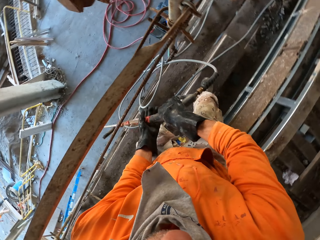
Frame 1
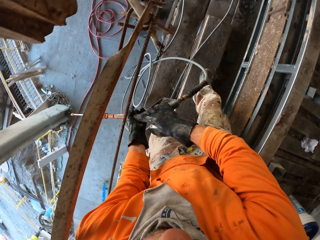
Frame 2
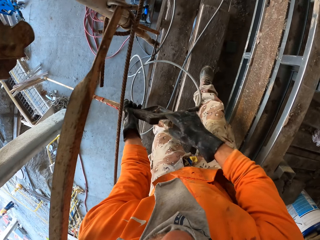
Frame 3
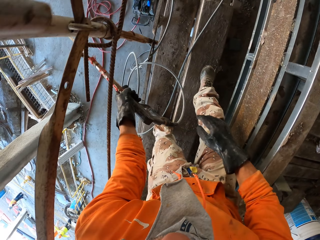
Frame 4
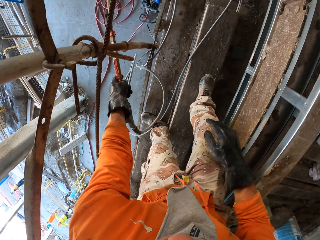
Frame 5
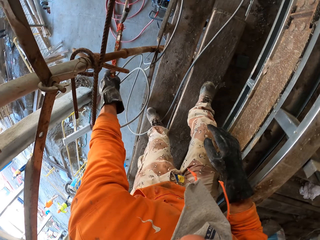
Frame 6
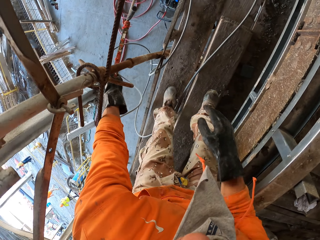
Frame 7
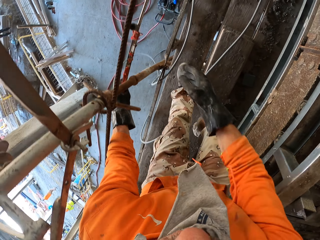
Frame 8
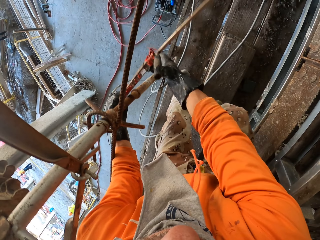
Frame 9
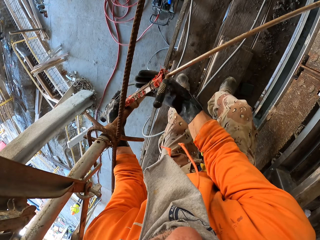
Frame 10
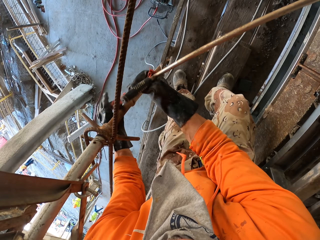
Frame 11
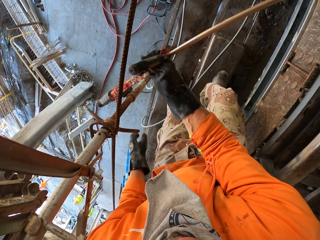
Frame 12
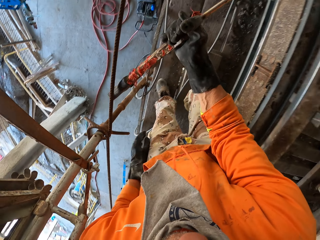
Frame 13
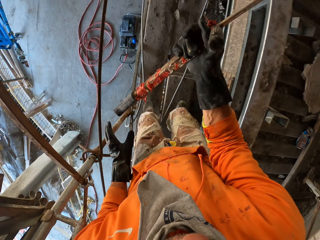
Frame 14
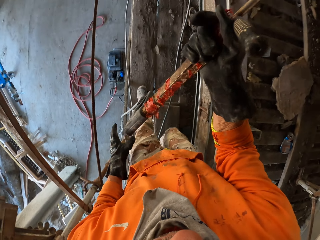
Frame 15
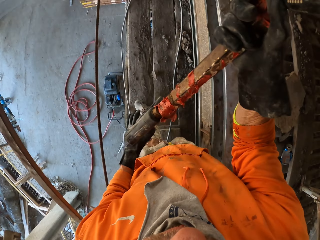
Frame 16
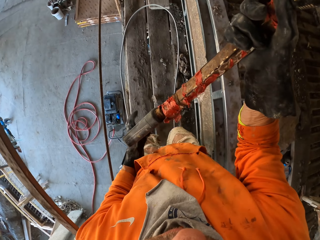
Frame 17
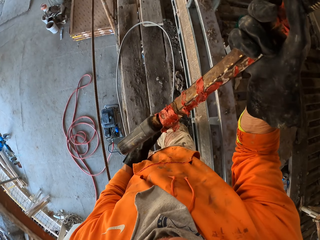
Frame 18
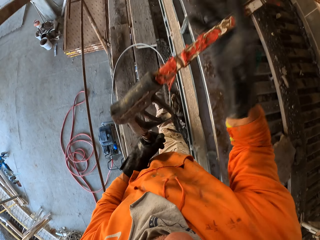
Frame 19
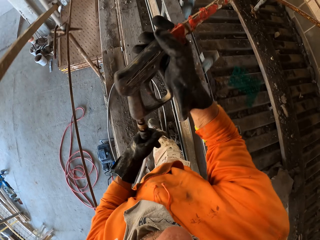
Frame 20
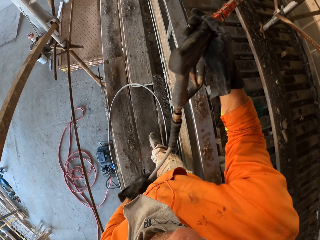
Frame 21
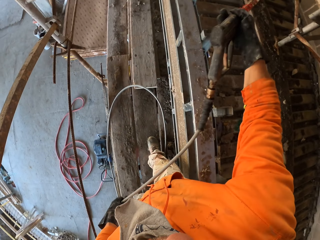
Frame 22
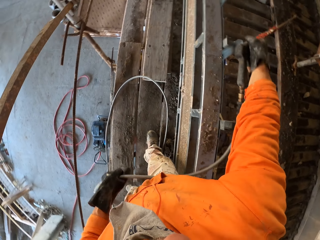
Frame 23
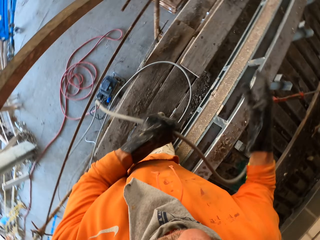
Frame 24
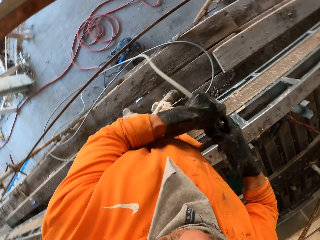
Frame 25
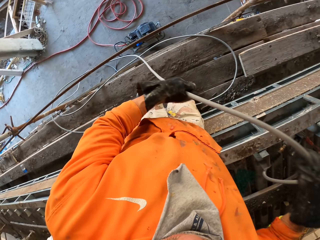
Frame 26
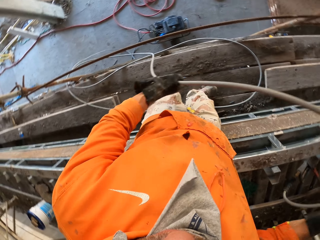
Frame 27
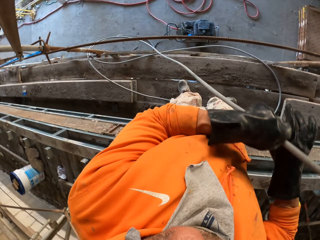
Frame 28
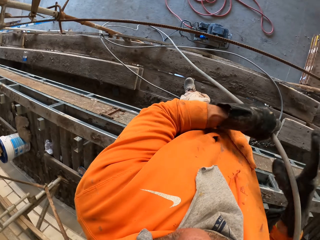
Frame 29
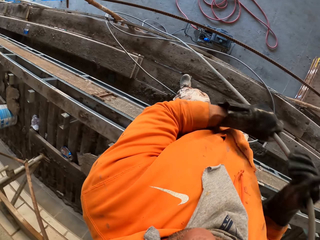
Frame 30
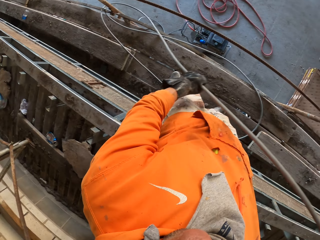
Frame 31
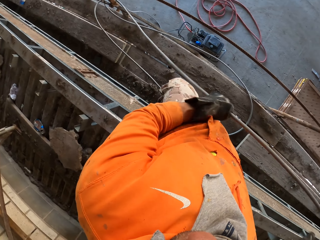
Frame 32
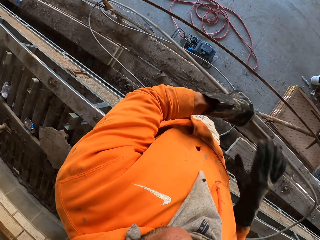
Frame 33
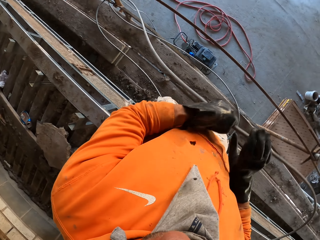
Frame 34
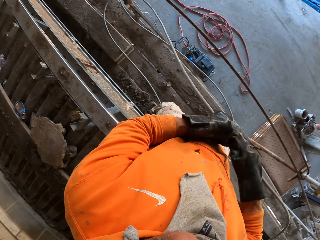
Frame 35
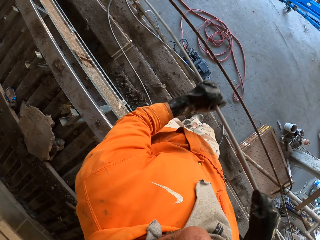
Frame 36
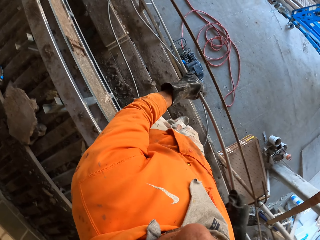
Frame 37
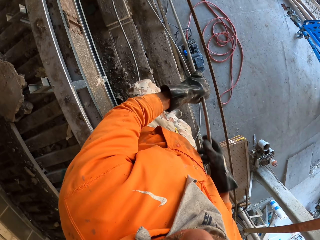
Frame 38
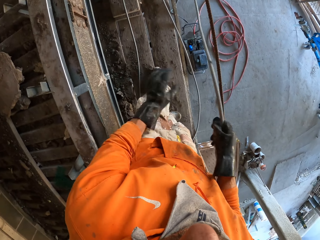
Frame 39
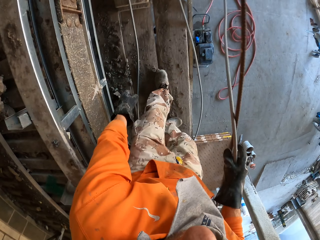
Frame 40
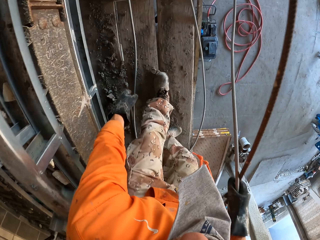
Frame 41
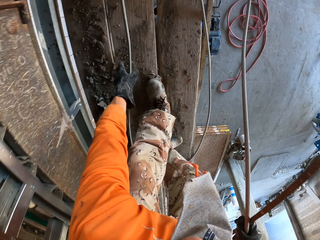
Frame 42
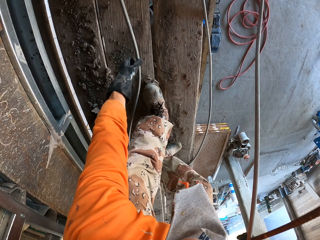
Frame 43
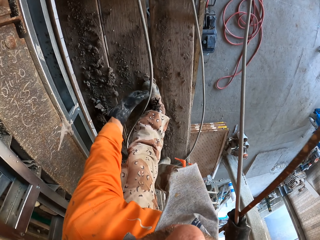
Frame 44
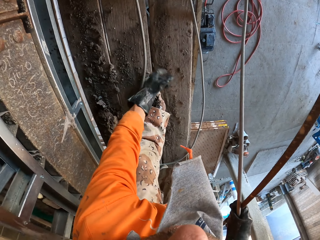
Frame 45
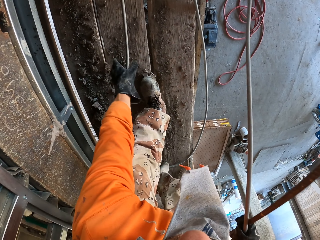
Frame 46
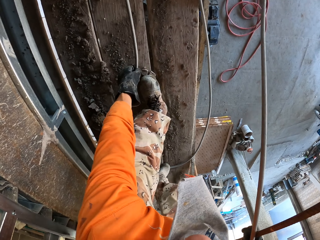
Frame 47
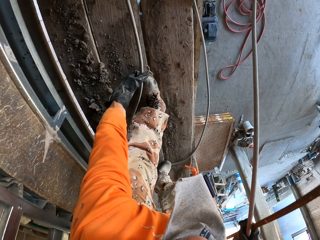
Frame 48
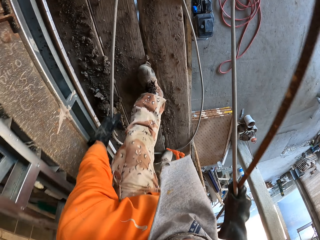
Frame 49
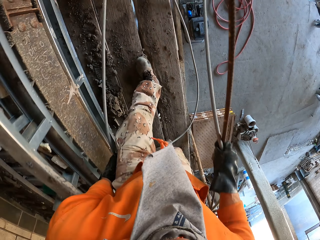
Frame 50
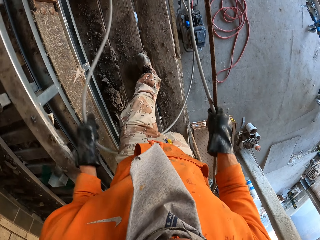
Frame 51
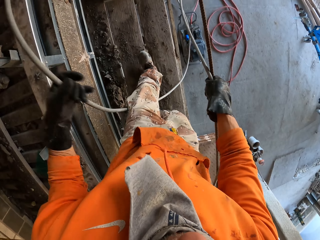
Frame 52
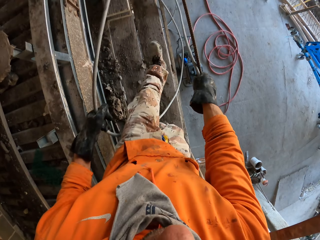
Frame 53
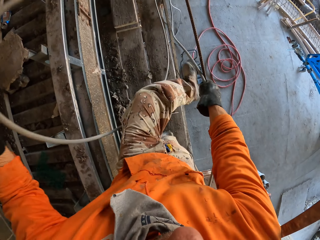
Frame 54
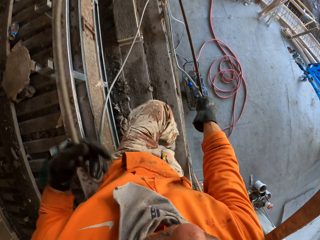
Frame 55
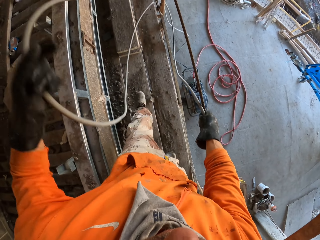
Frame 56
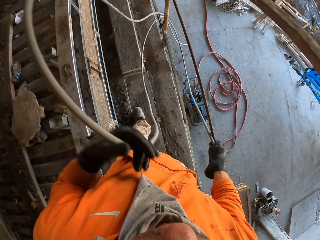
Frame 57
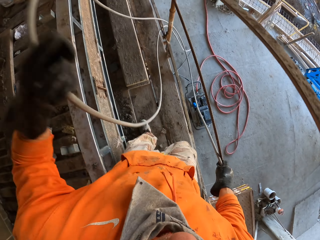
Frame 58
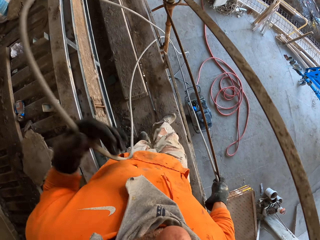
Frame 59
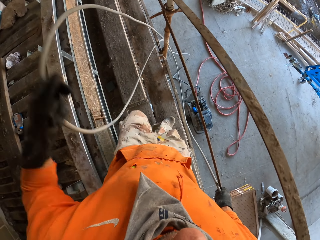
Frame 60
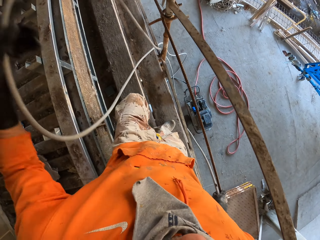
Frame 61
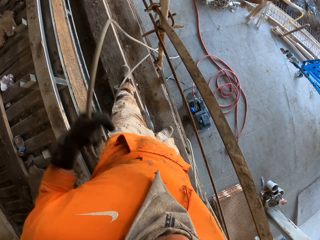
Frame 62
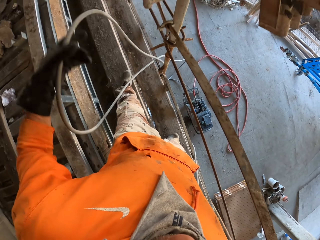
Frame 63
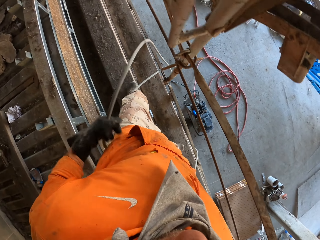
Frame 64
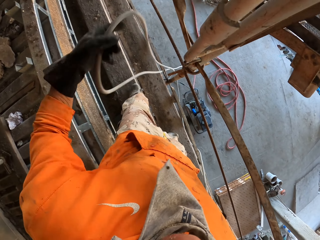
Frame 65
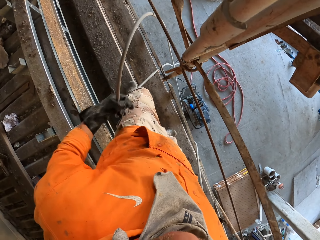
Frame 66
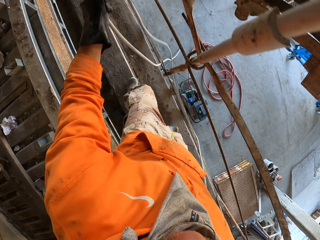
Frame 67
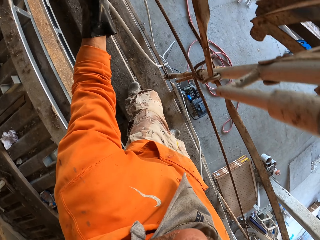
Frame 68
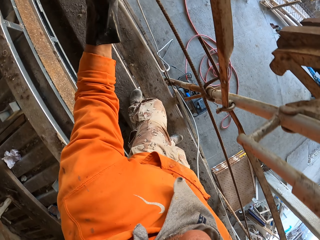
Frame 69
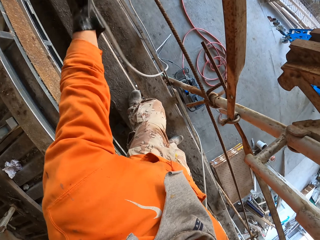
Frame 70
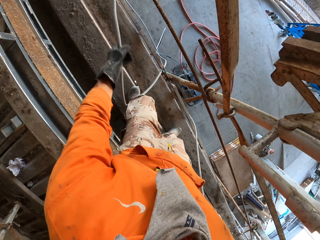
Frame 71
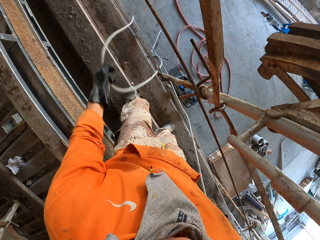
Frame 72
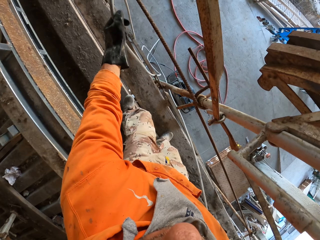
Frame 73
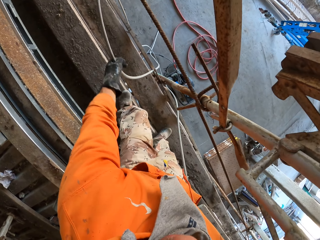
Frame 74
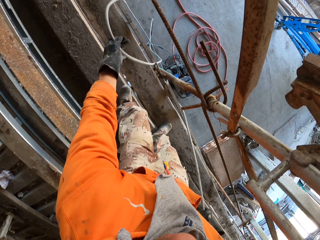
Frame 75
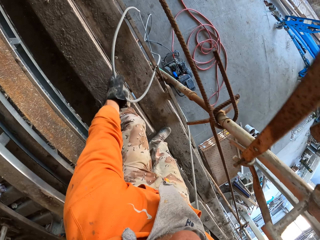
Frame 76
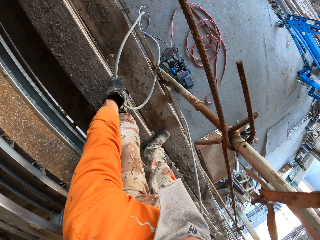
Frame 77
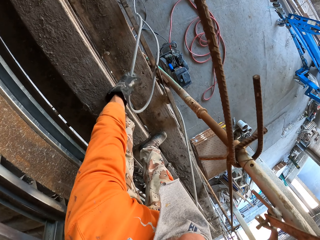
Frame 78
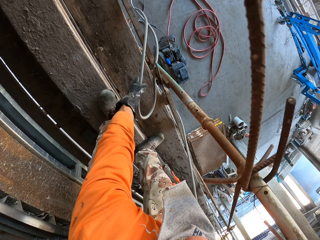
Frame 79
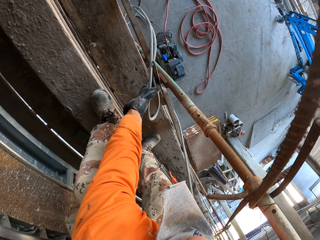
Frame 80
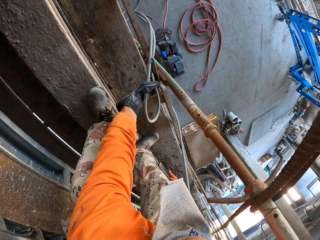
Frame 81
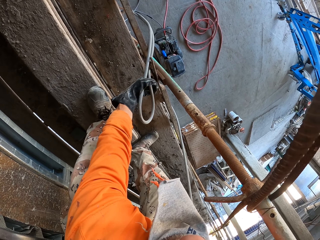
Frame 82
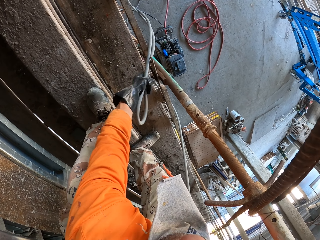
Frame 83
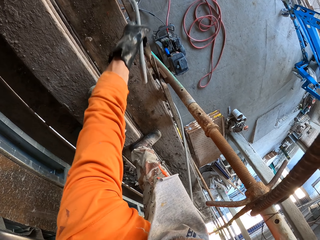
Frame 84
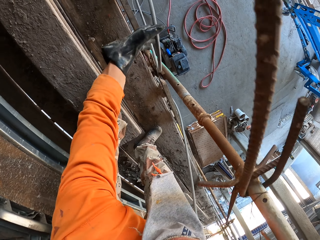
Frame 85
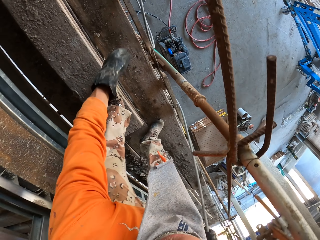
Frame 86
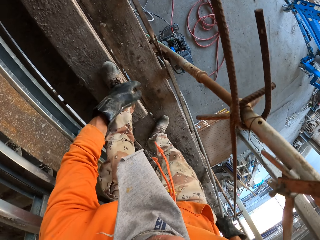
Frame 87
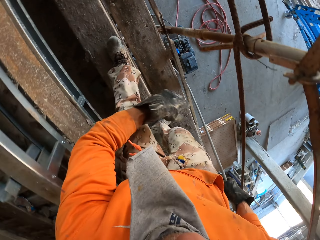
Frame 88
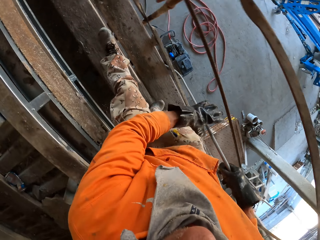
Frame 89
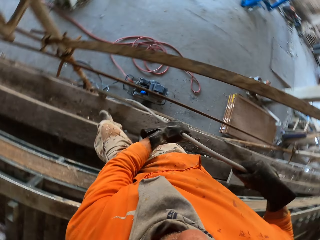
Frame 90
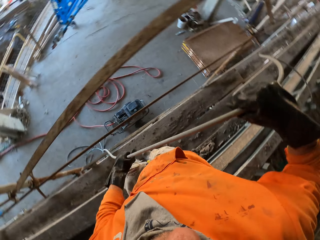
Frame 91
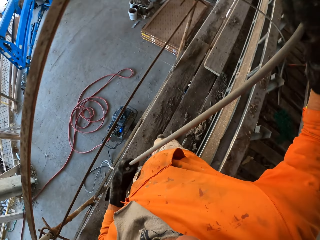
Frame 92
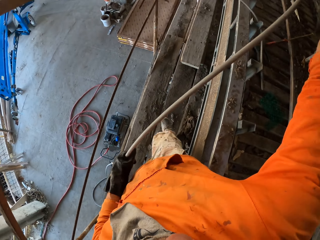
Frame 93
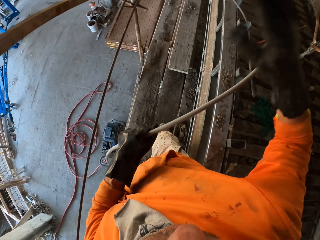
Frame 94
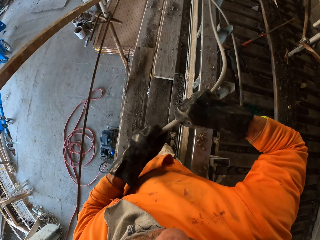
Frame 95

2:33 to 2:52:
The camera wearer moves the pressure gun on the scaffold. They take the pressure gun from the left hand. They hold the pressure gun on both hands. They move on the scaffold. They put the pressure gun on the scaffold. They pull a pipe. They take the pipe. They pull the pipe on the left hand. They move on the scaffold. They collect the pipe, pull the pipe and drop the pipe down. They move on the scaffold. They pull the pipe.

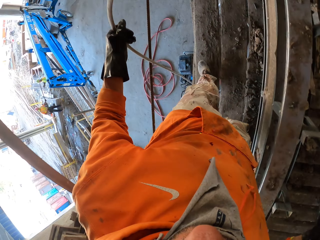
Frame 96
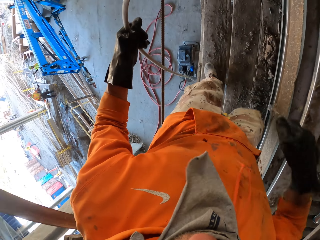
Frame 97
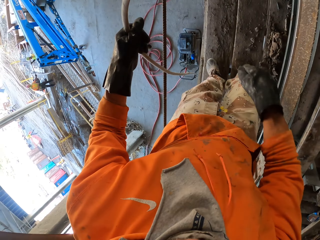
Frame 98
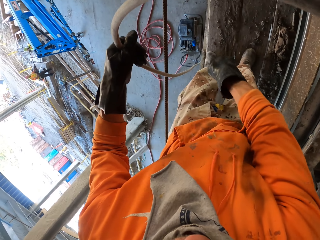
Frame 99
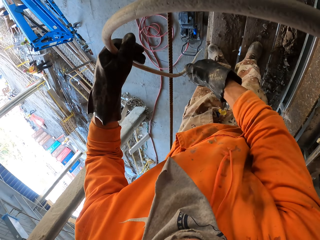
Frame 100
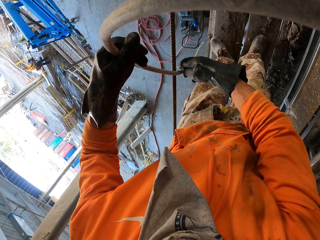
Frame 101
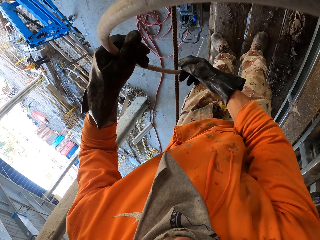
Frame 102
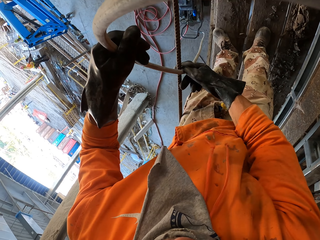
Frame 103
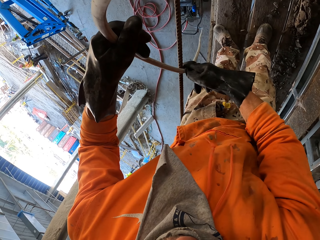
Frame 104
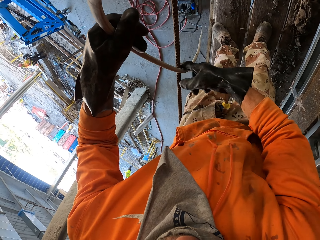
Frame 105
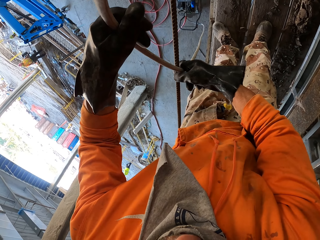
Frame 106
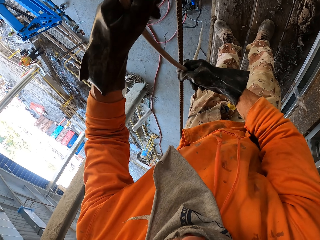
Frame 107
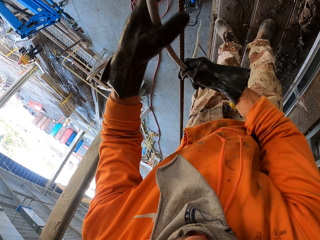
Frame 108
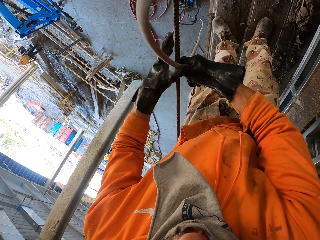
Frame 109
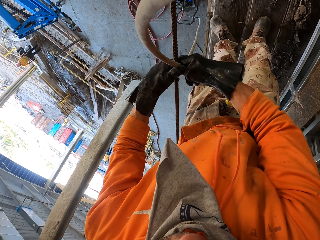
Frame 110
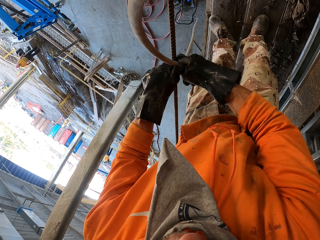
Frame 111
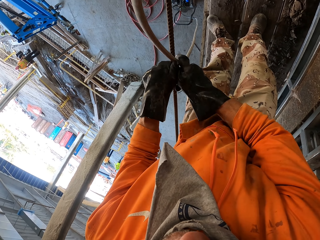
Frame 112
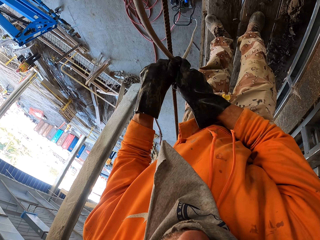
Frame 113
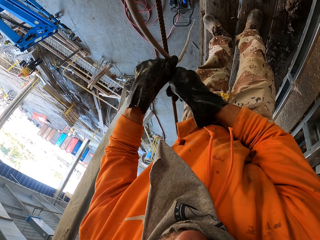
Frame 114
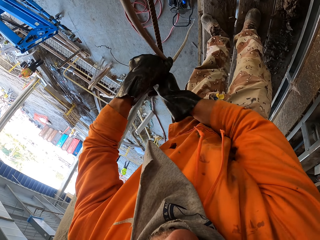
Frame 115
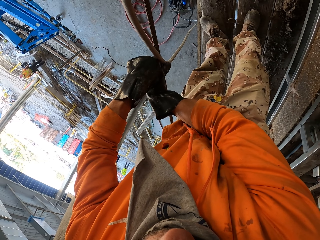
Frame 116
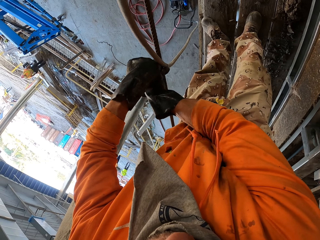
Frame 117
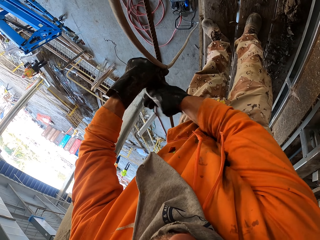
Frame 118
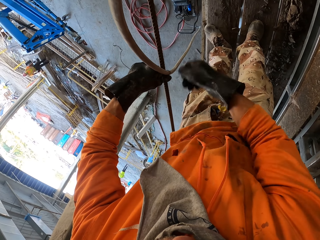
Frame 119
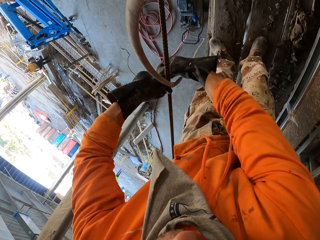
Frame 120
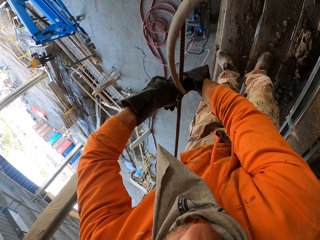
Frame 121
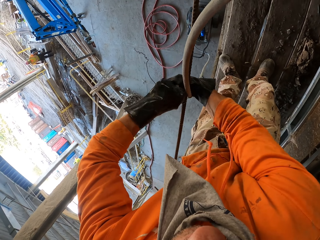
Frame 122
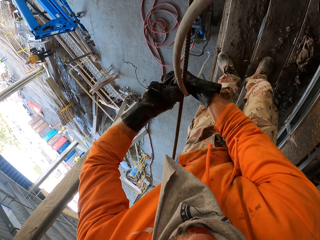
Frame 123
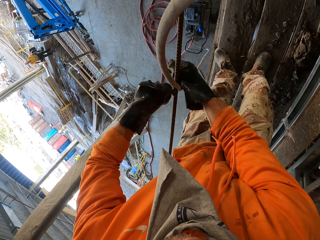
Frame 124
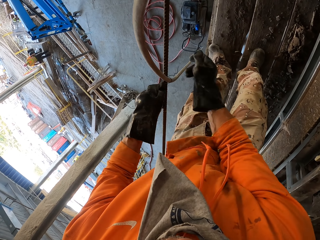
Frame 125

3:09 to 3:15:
The camera wearer ties a pipe with a binding wire.
